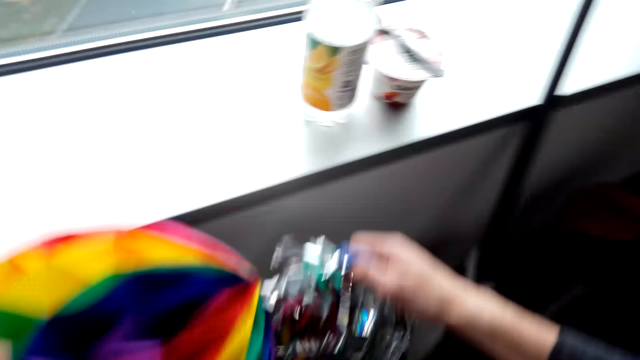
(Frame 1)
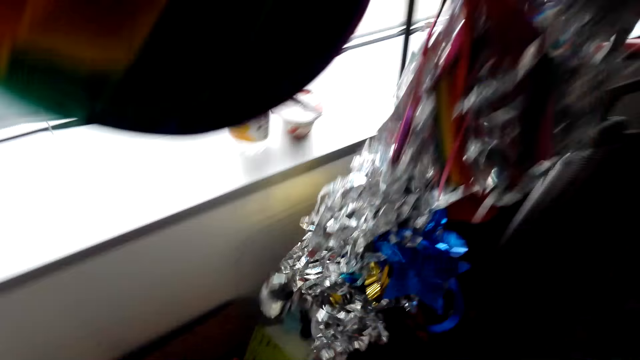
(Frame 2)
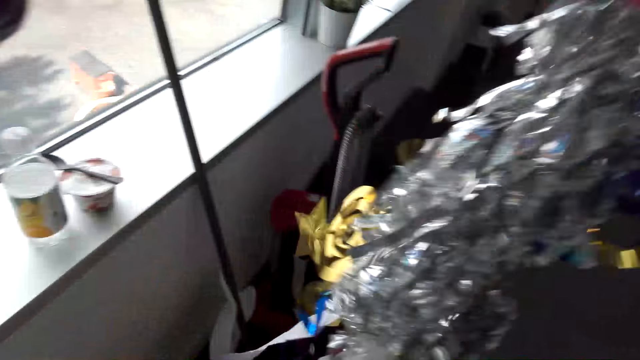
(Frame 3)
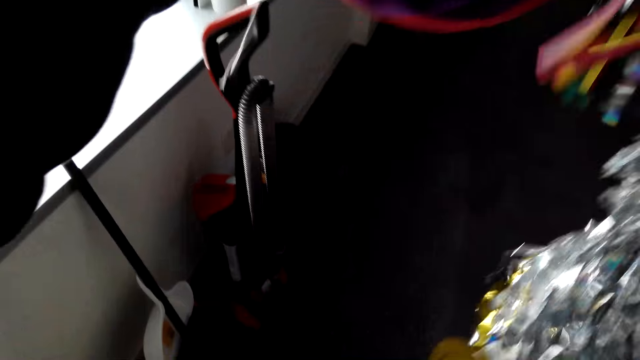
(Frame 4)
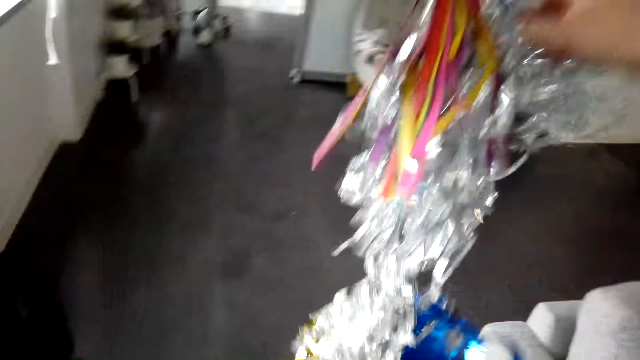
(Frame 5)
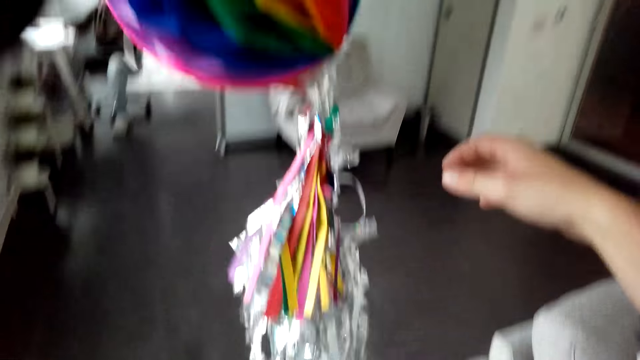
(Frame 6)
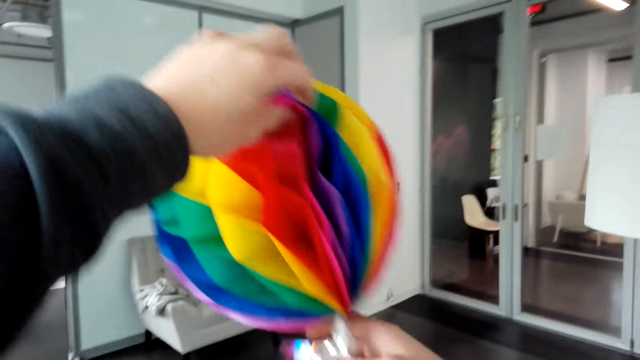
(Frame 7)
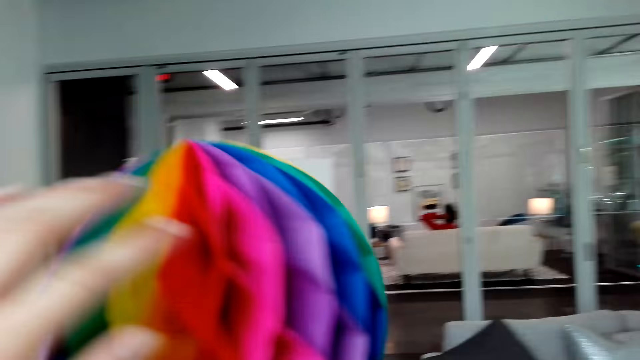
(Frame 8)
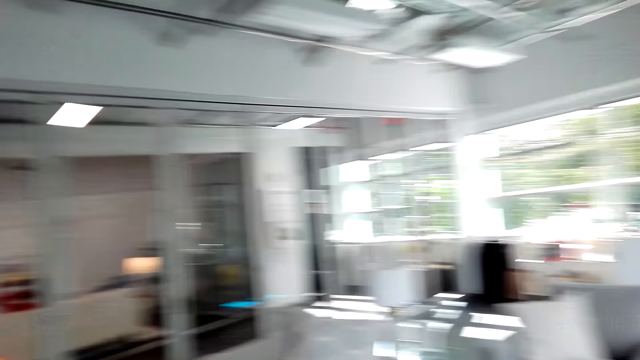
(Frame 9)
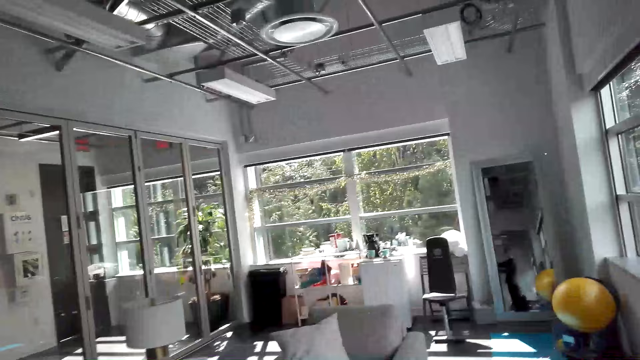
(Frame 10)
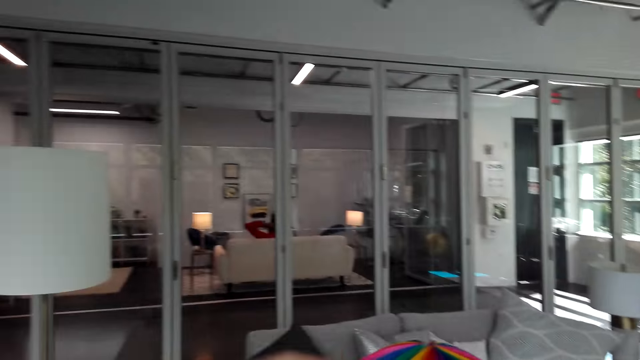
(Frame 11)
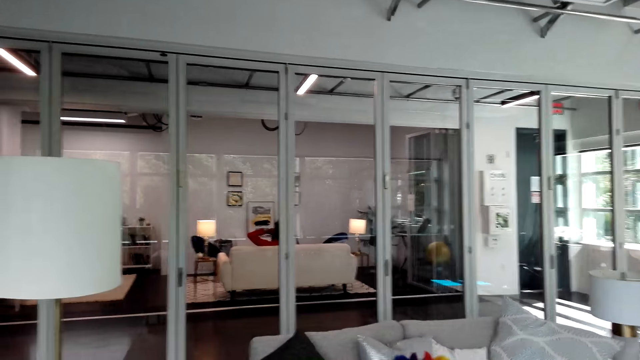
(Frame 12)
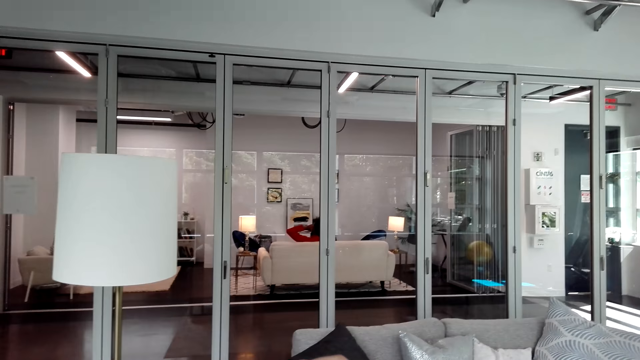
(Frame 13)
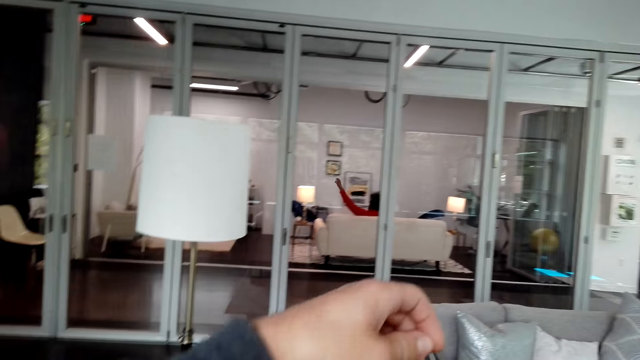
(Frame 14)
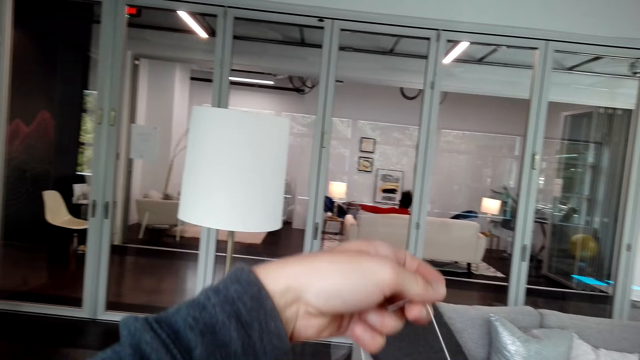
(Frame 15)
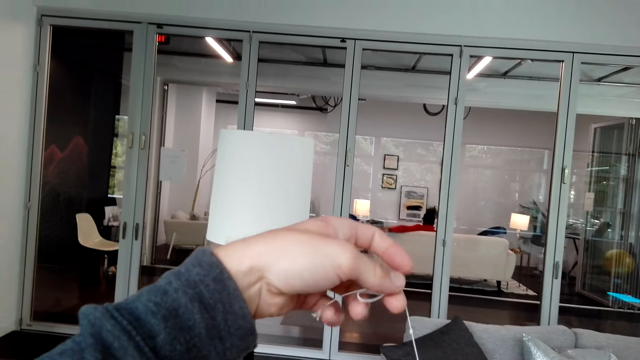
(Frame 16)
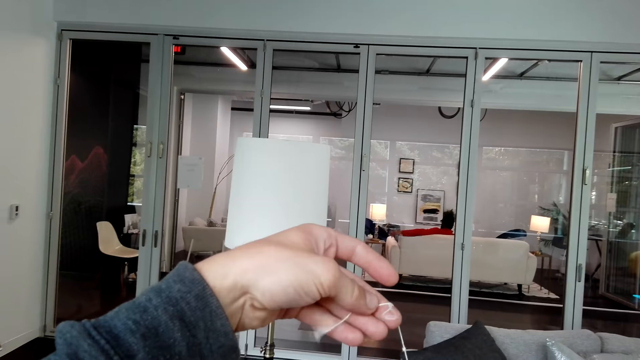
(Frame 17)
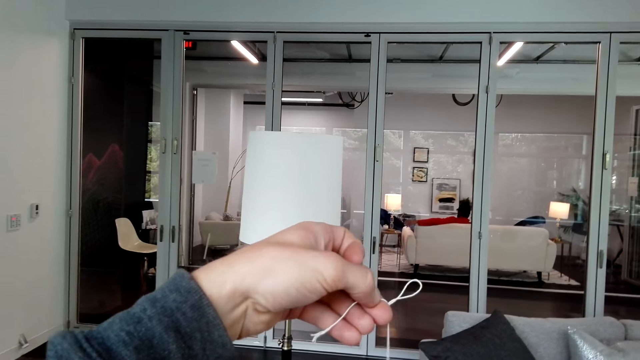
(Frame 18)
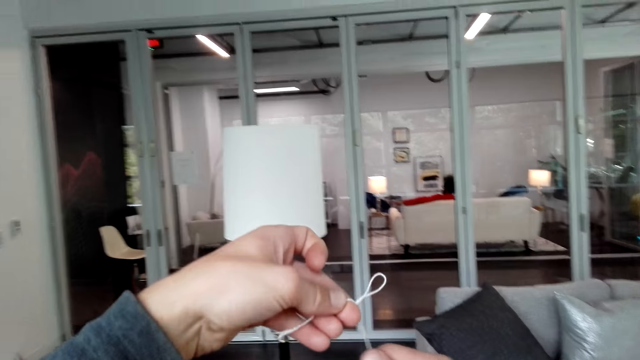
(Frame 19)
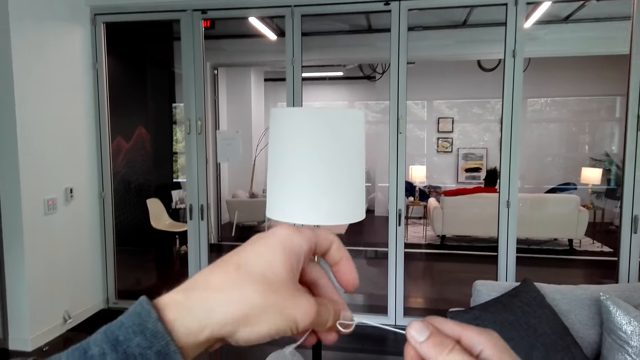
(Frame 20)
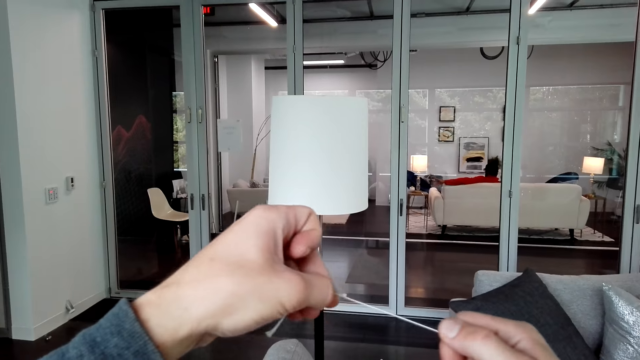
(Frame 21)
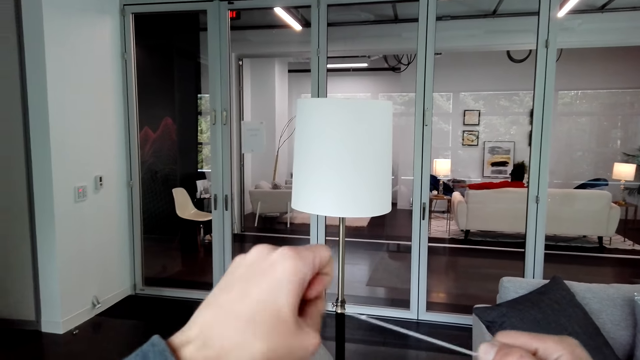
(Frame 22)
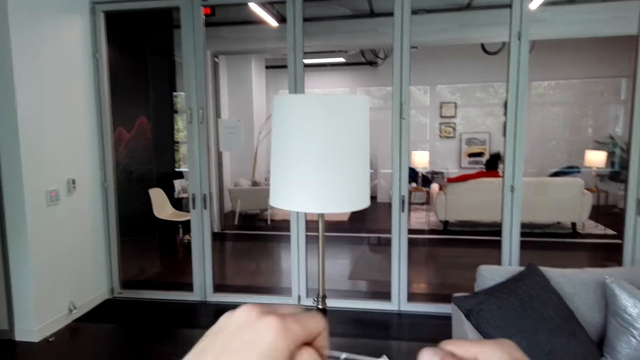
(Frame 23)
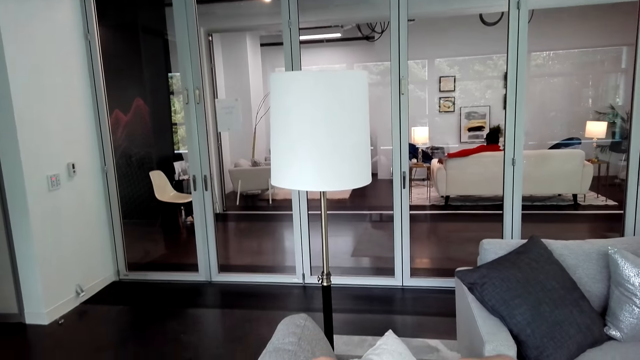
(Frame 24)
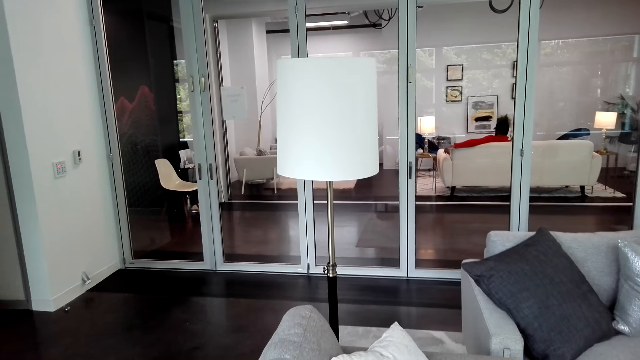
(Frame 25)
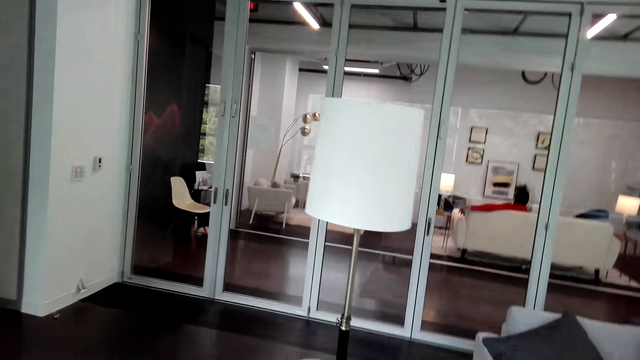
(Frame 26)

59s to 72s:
The camera wearer picks a Christmas decoration from the box. They hold the Christmas decoration. They walk around. They hold a string. They tighten the string.

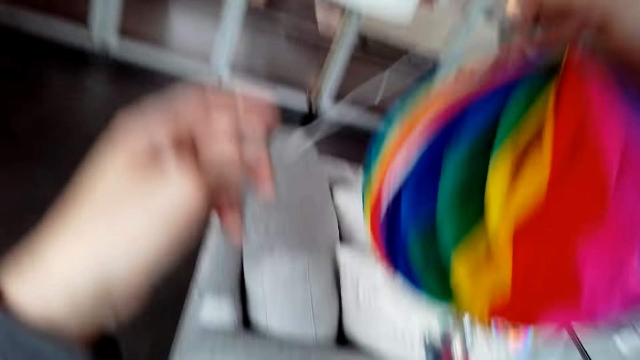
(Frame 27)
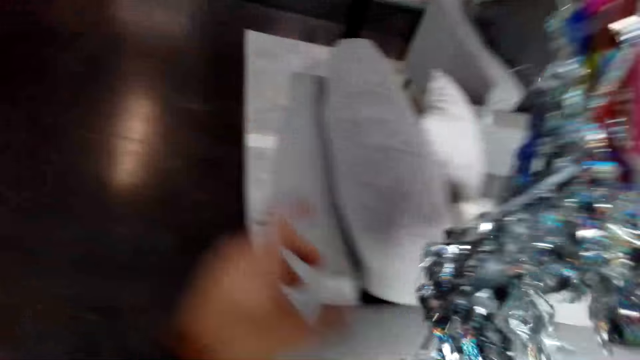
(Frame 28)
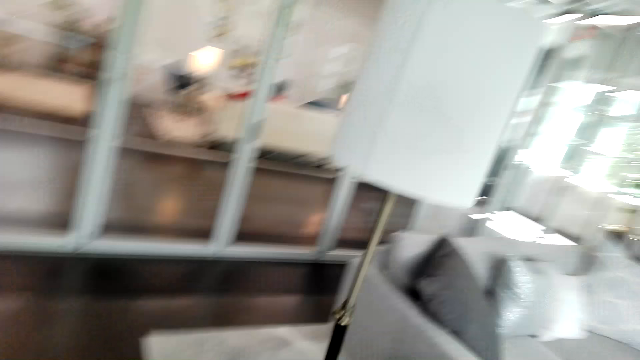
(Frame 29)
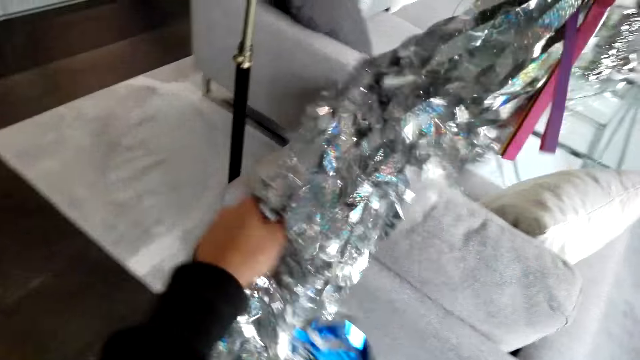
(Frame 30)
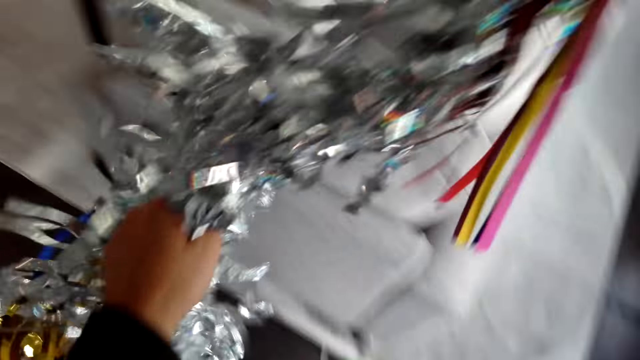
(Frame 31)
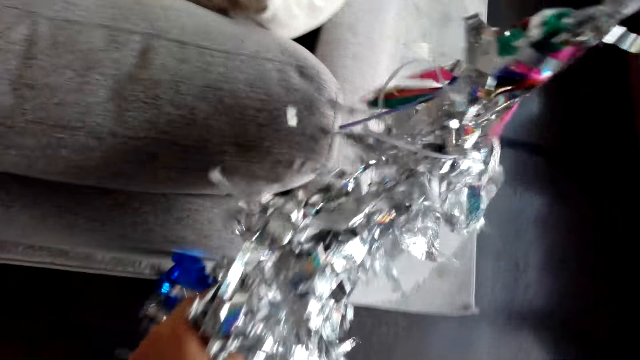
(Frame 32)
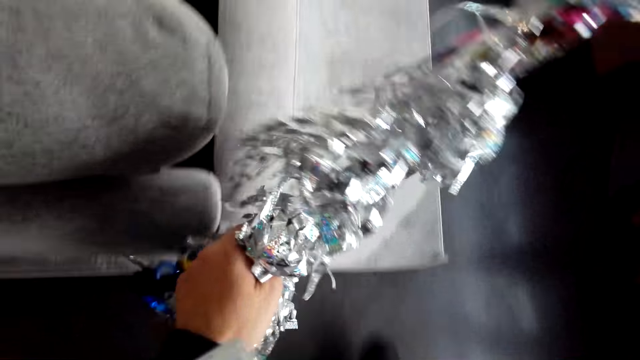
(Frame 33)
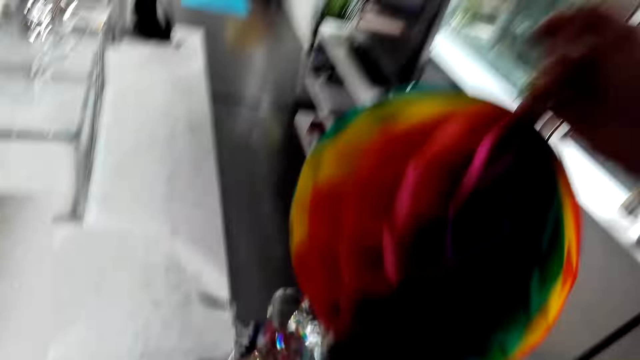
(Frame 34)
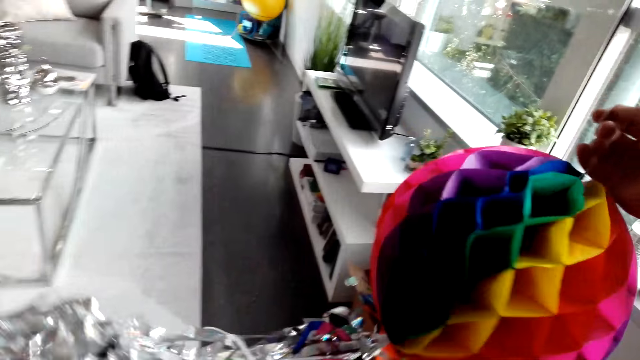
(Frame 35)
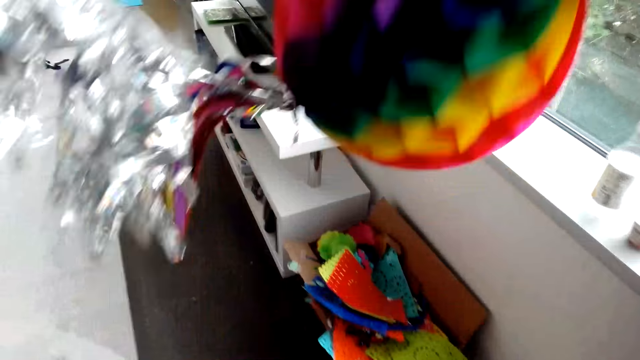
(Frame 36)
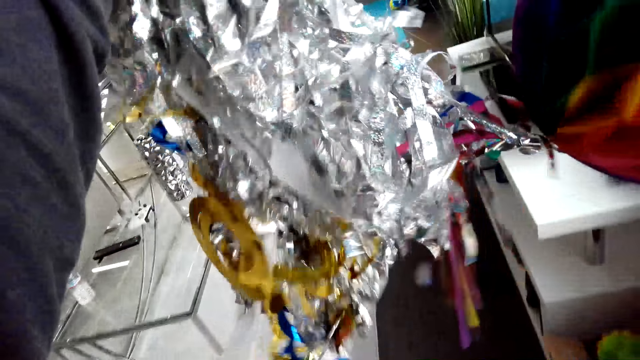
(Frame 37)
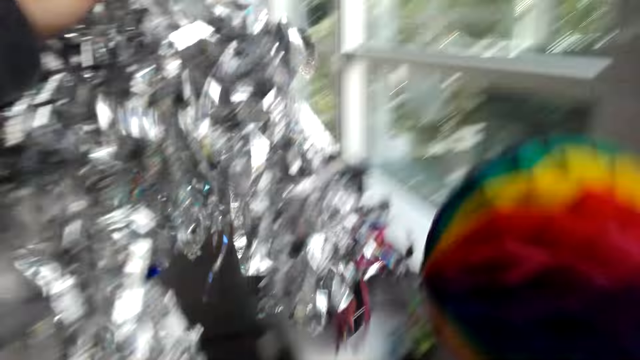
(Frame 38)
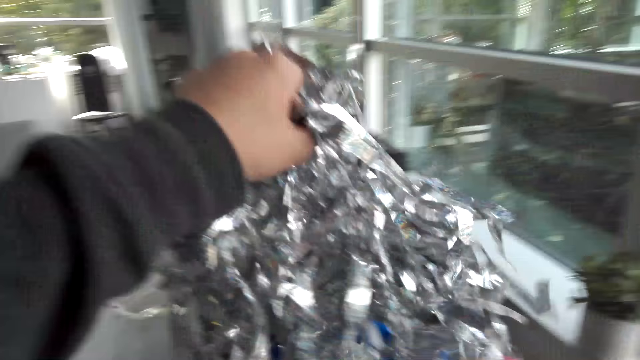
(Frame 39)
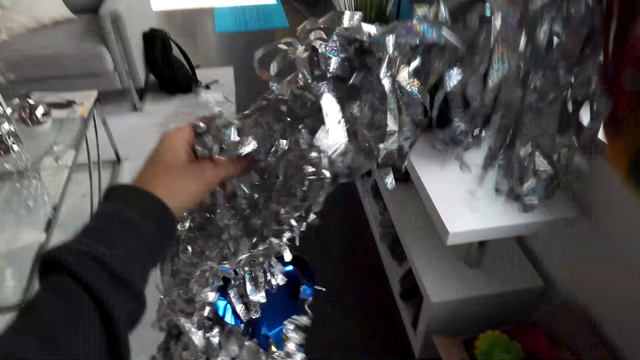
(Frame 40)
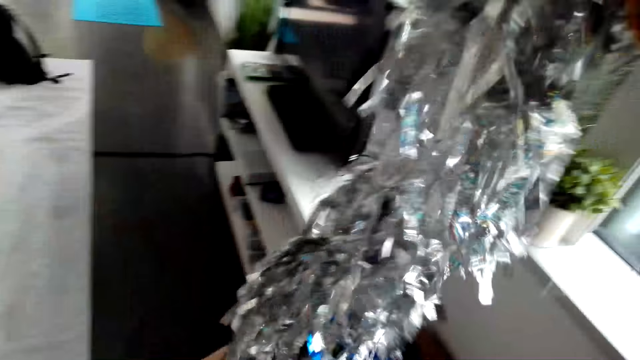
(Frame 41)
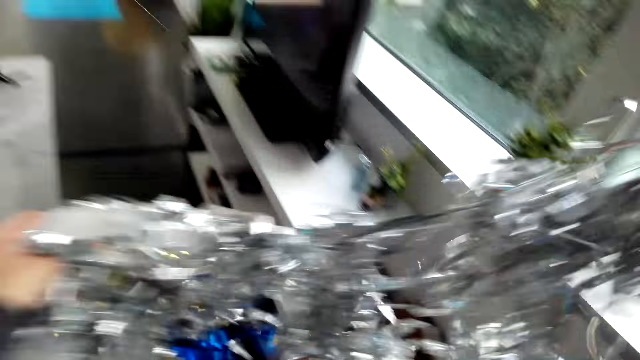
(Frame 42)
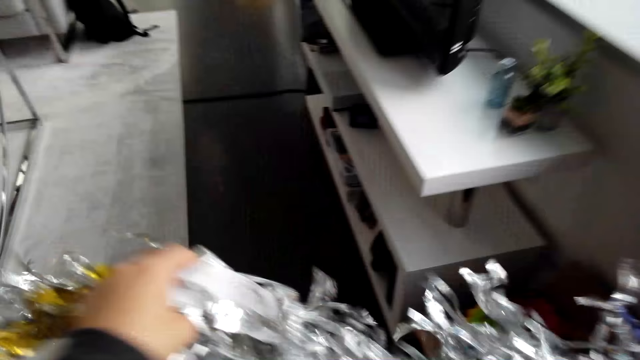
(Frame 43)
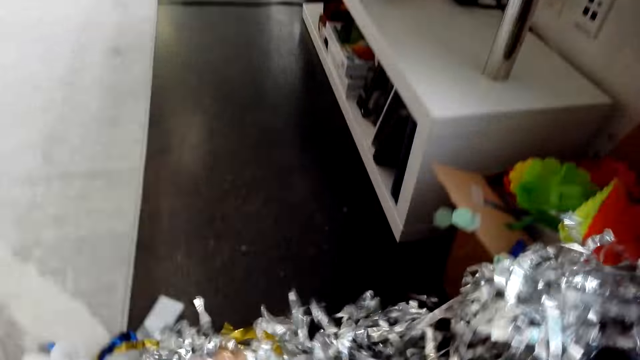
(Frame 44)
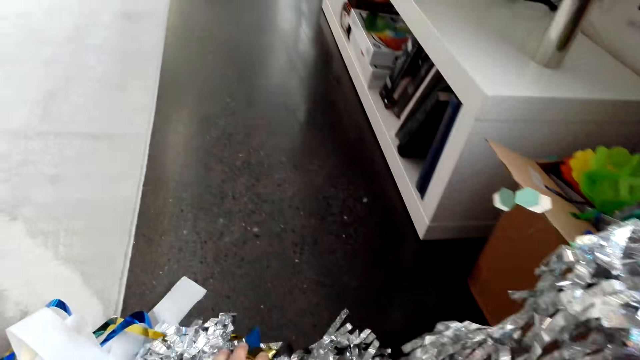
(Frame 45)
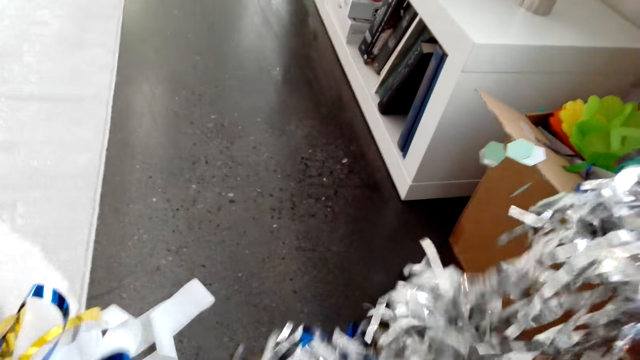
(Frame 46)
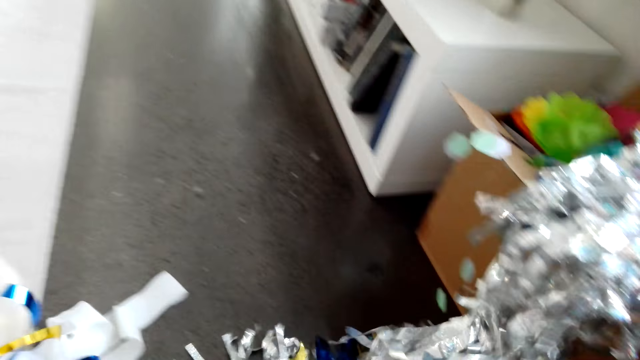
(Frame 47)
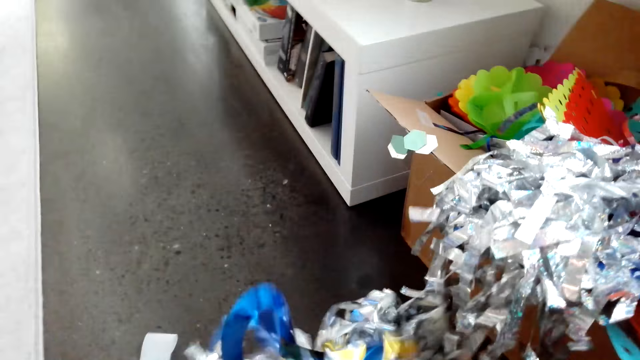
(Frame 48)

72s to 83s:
The camera wearer holds the Christmas decoration. They put the Christmas decoration on the floor.
